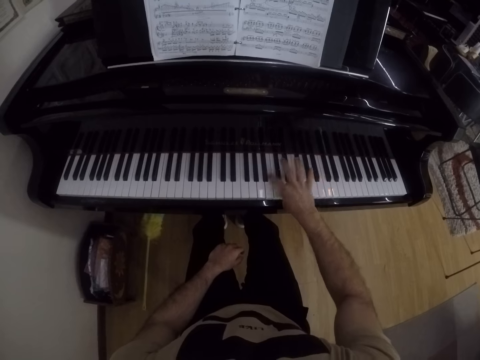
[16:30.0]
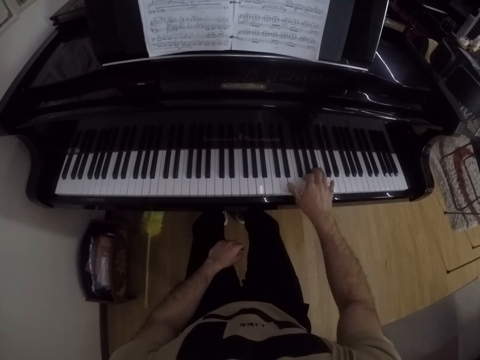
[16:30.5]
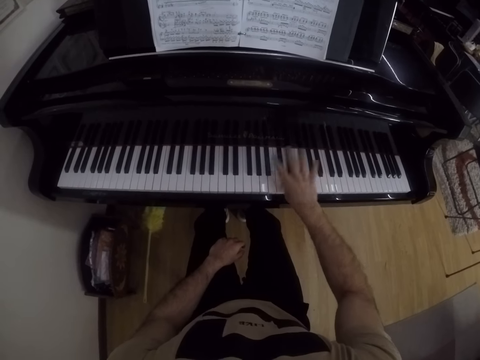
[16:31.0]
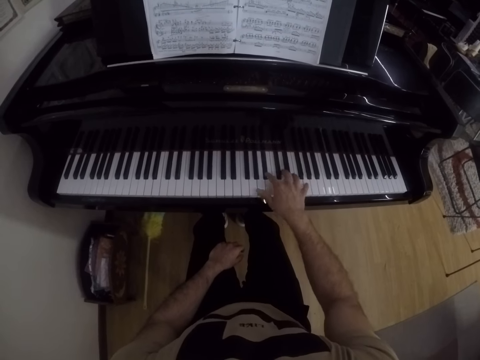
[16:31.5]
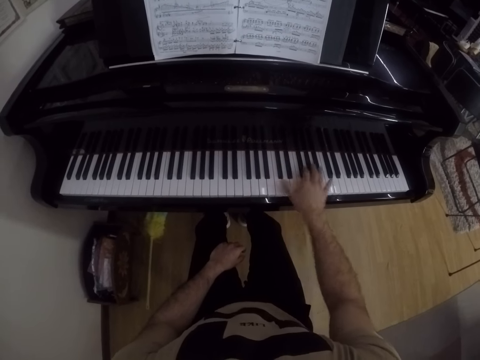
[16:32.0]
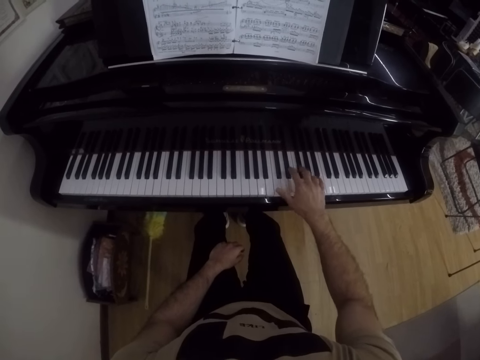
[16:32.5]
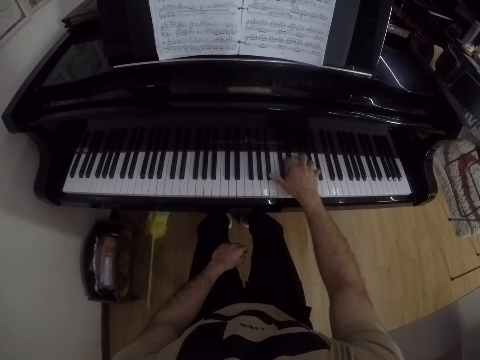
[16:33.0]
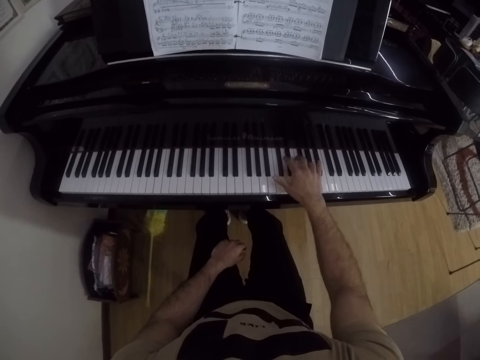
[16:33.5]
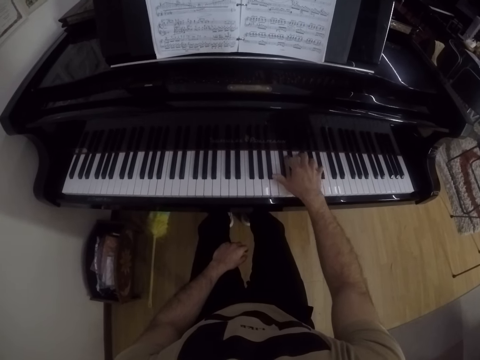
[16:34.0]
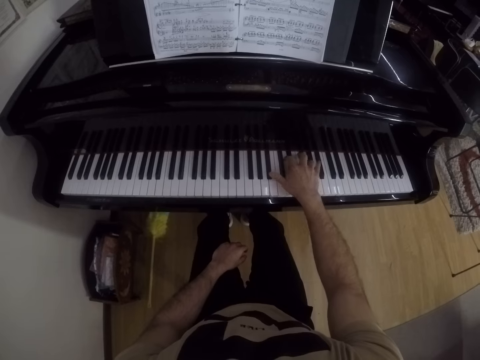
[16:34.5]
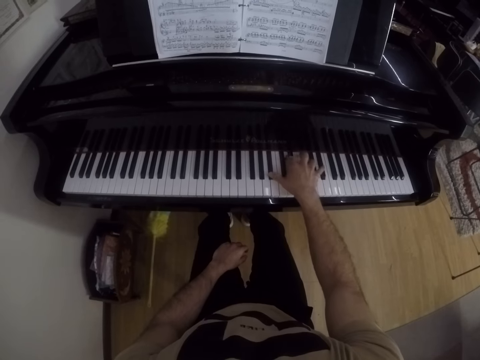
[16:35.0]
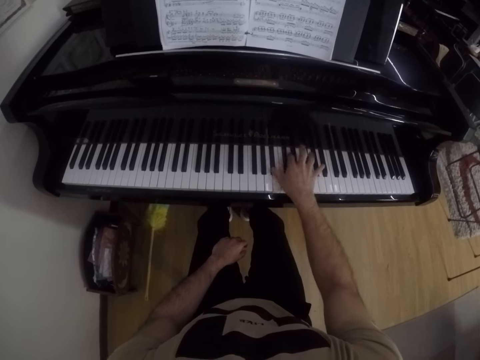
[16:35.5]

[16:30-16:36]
The camera wearer plays the piano with one hand.

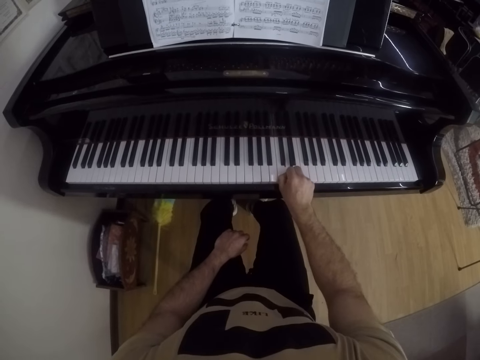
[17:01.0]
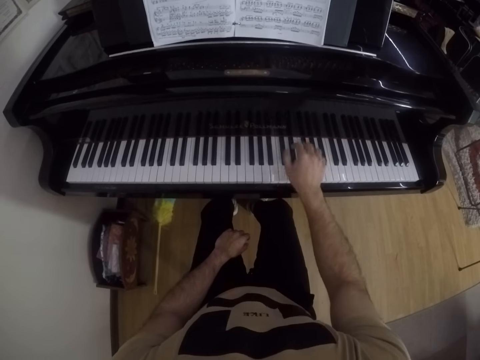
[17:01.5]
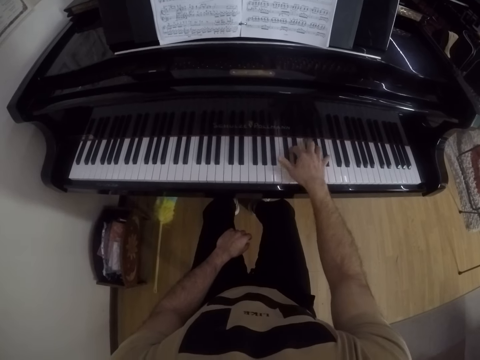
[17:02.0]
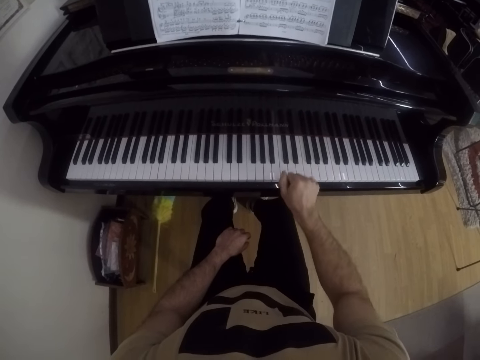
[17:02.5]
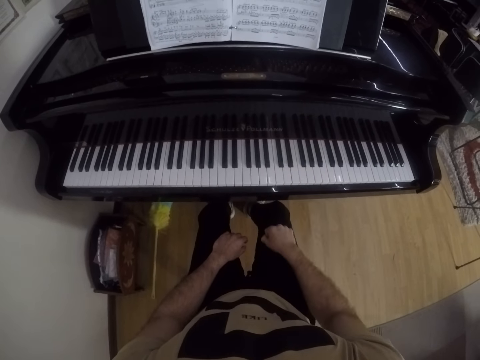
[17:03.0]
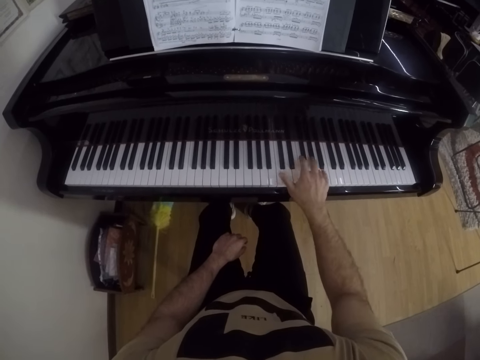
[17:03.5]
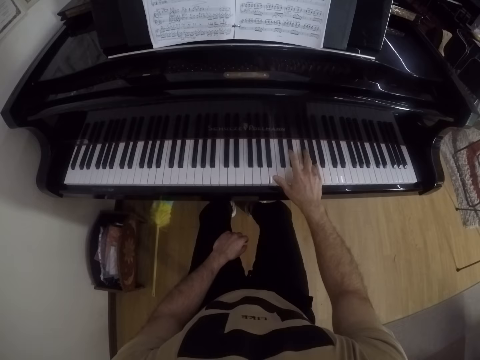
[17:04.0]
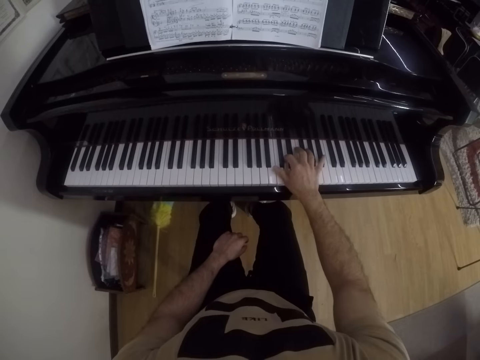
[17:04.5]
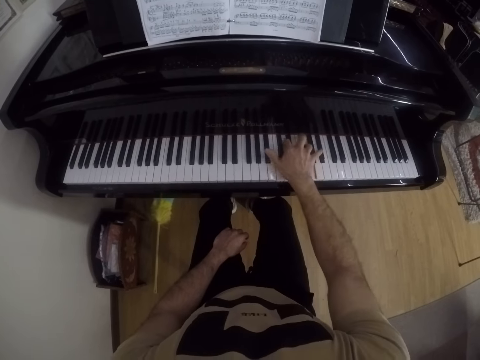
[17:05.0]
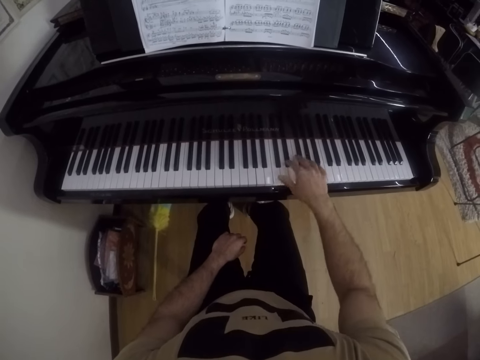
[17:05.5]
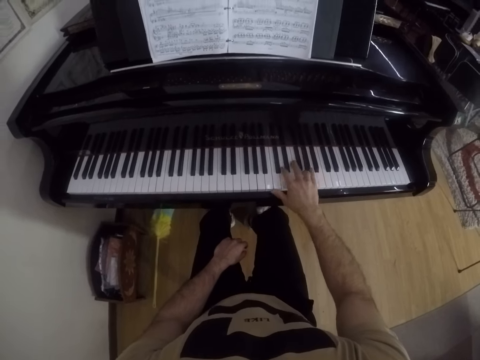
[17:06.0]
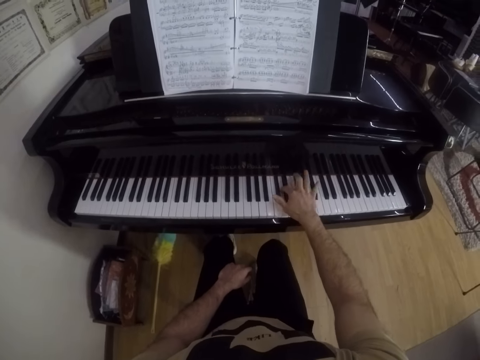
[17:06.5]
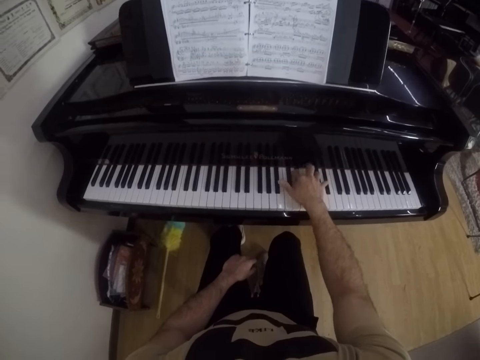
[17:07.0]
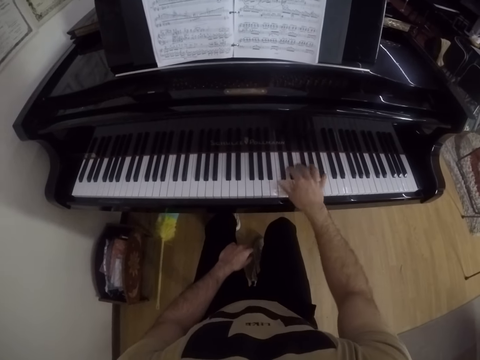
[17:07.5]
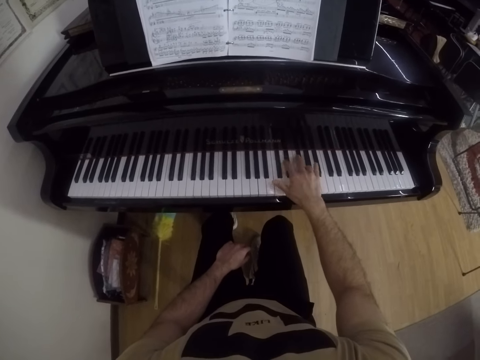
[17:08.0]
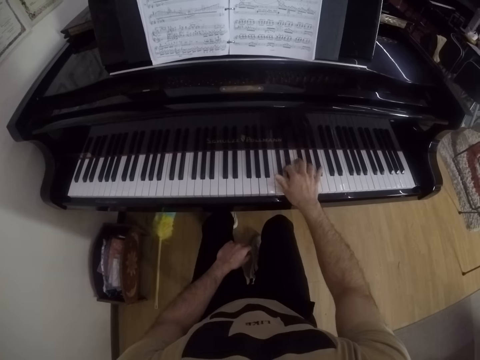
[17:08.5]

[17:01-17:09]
The camera wearer places a hand on his leg. He places a hand on the piano. He plays the piano with one hand.

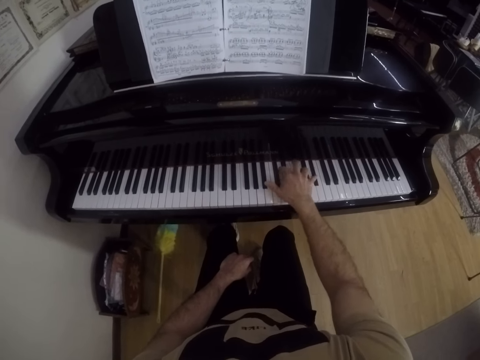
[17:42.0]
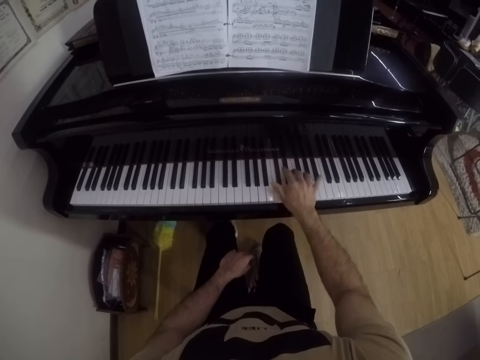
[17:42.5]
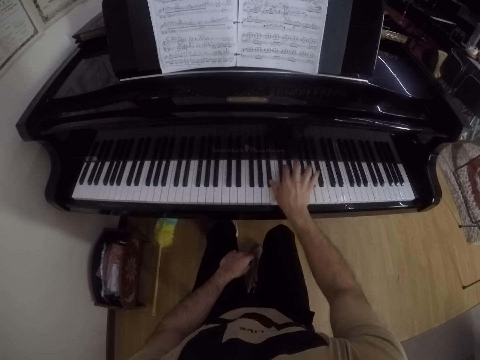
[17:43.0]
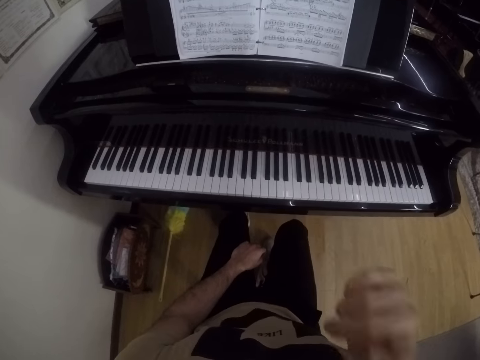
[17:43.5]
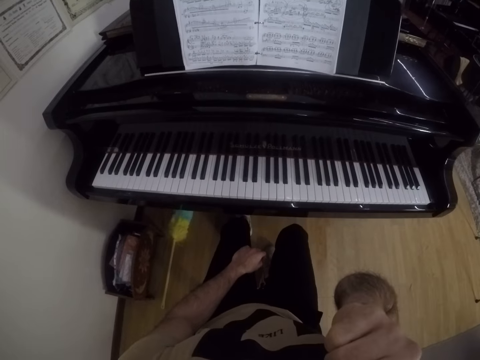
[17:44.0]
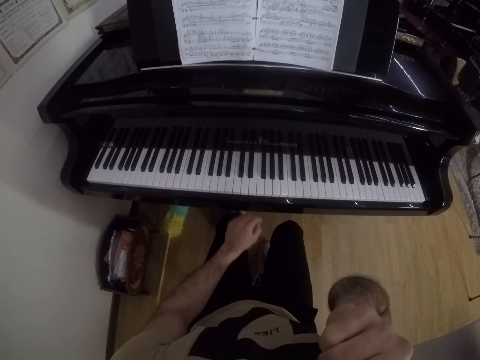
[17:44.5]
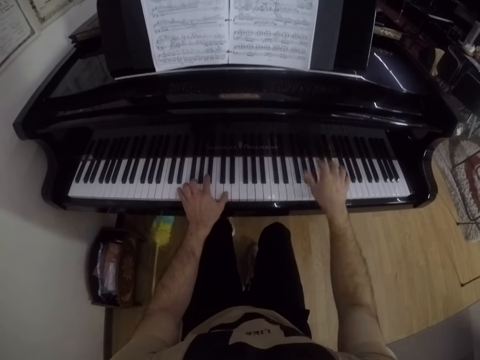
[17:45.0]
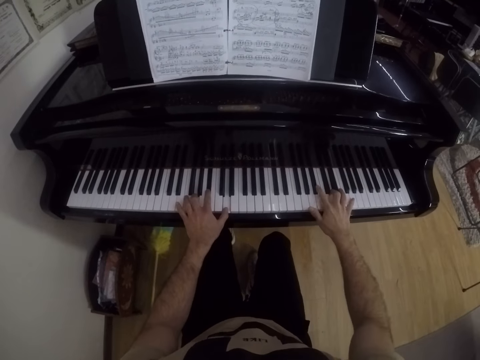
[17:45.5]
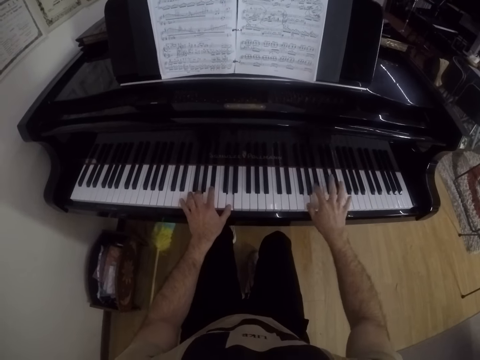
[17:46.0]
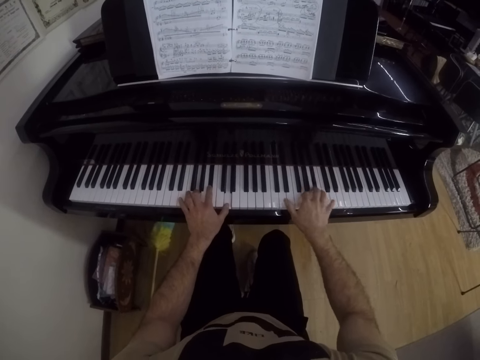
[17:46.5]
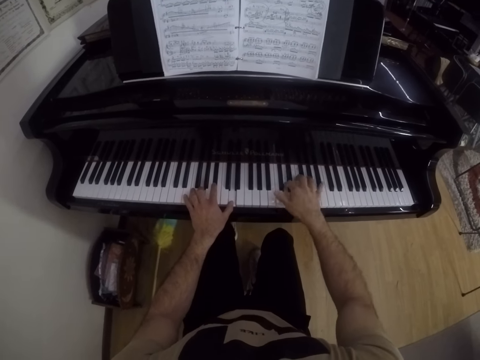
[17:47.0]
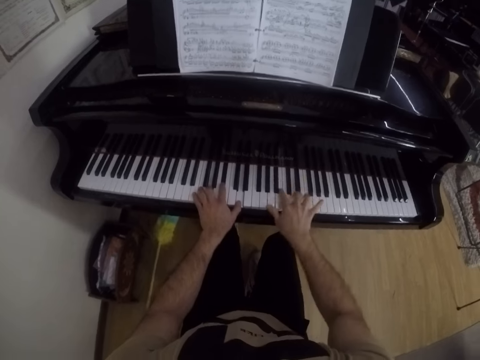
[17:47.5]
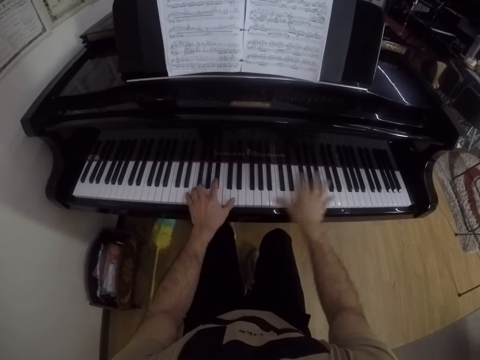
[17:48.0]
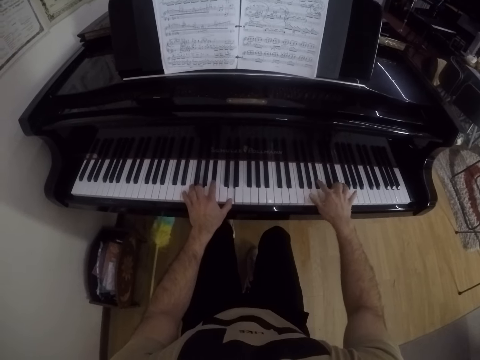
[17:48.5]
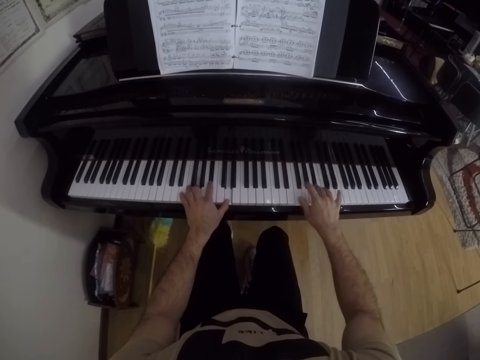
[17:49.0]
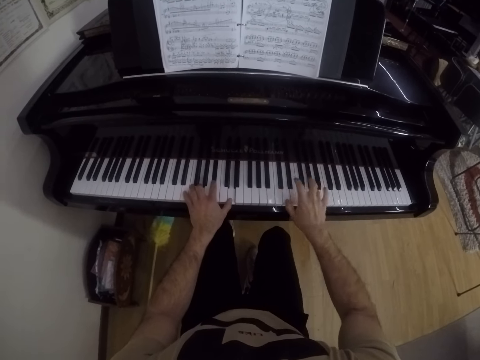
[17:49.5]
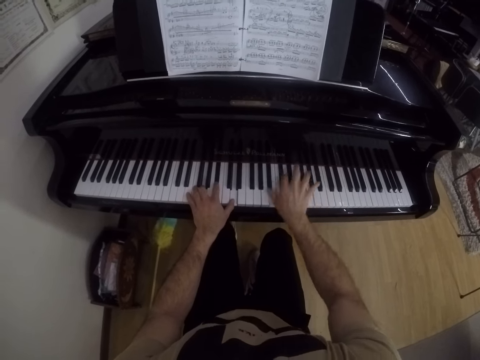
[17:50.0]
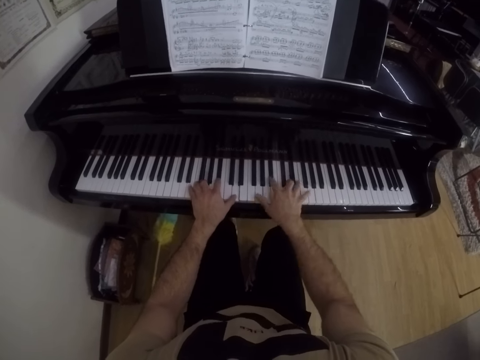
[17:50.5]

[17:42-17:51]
The camera wearer touches his face with his right hand. He places a hand on the piano. He plays the piano with both hands.

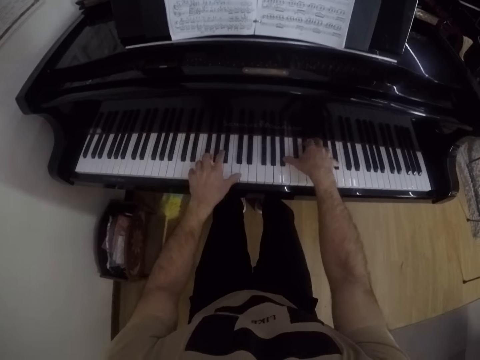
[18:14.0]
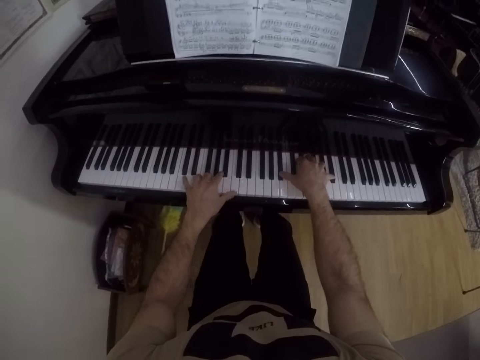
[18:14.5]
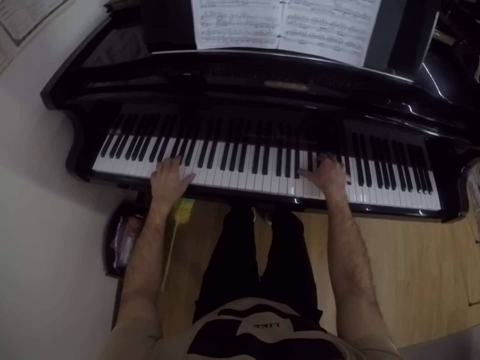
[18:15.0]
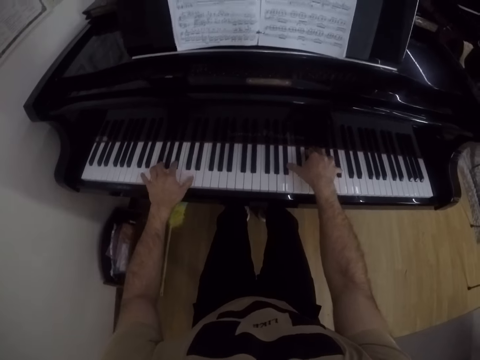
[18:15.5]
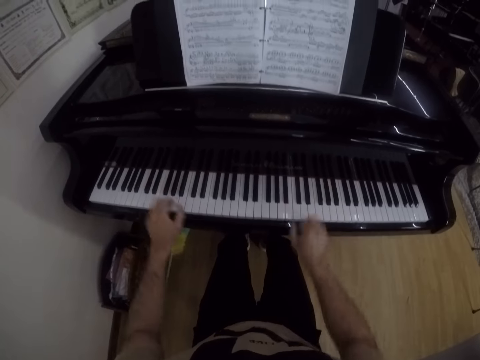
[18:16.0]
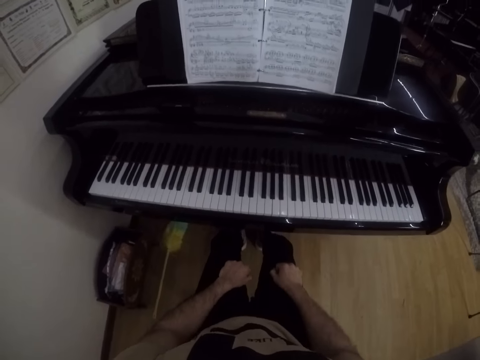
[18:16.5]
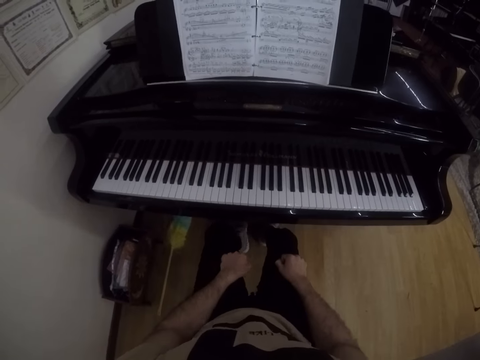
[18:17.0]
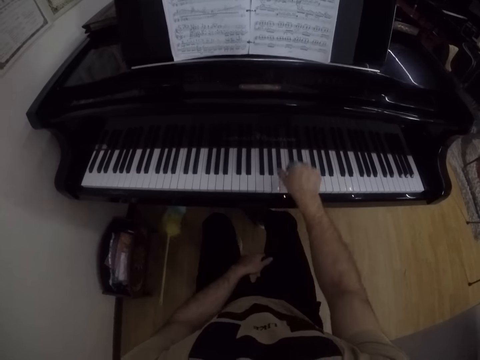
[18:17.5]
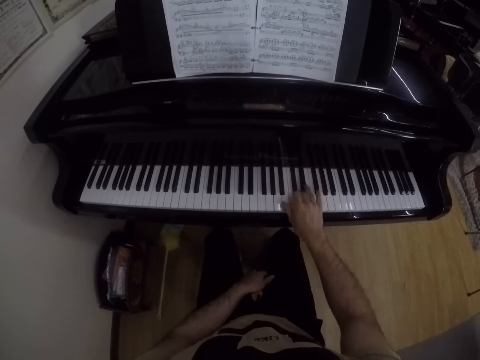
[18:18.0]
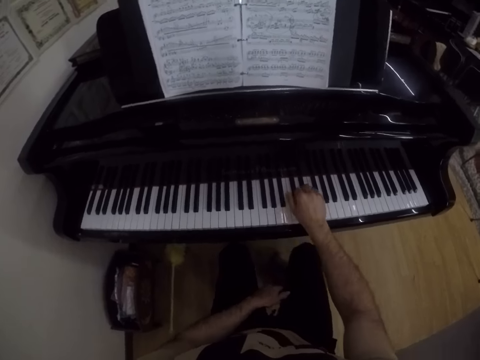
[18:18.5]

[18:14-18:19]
The camera wearer rests both hands on his lap. He looks at the piano. He plays the piano with his right hand.
